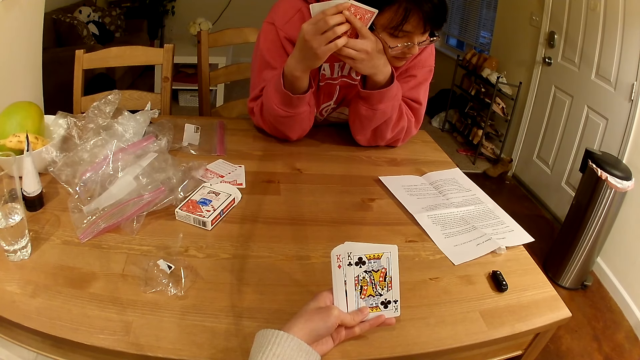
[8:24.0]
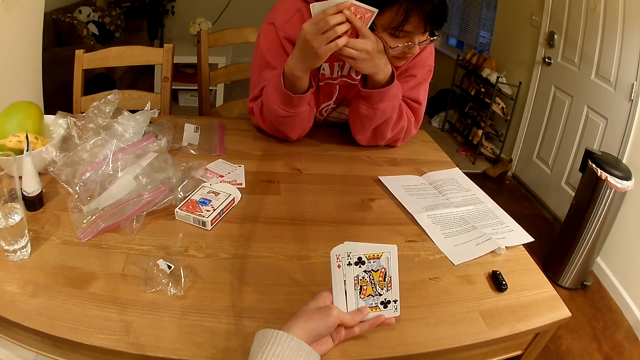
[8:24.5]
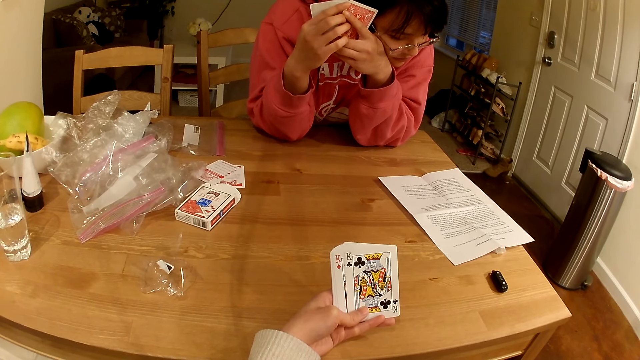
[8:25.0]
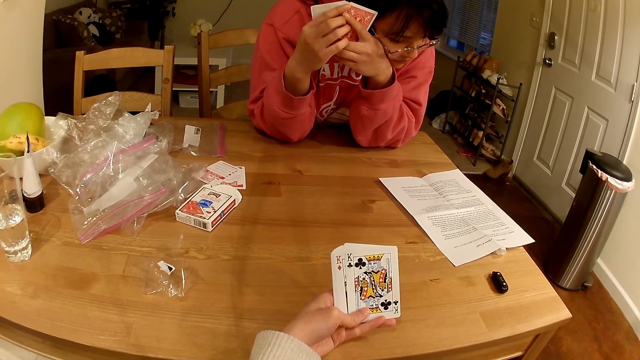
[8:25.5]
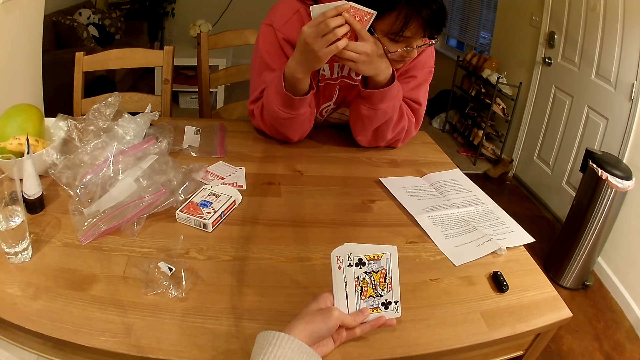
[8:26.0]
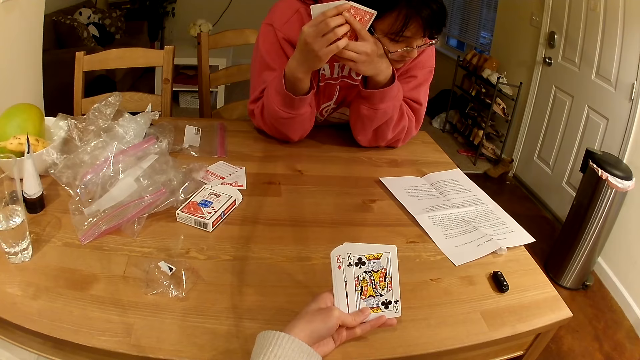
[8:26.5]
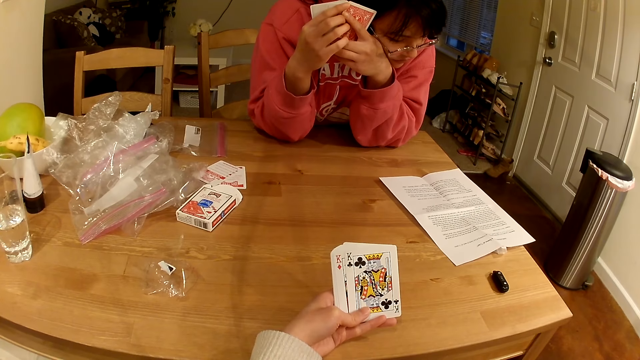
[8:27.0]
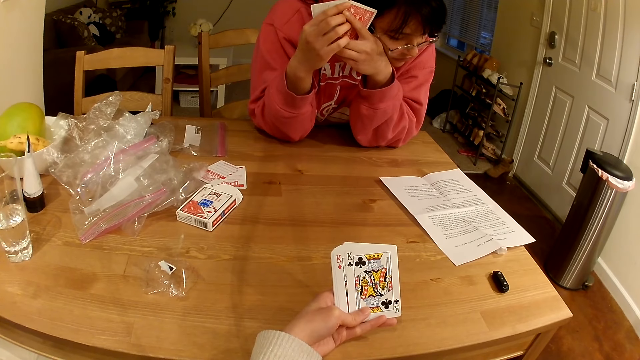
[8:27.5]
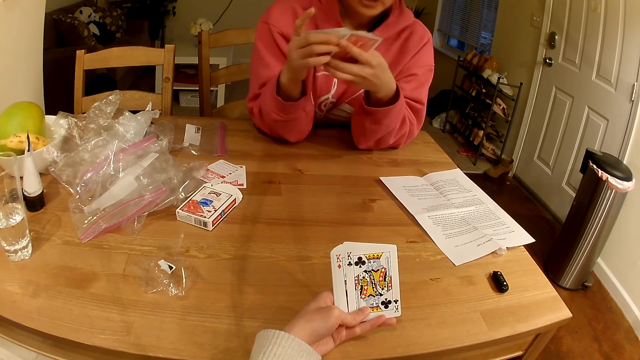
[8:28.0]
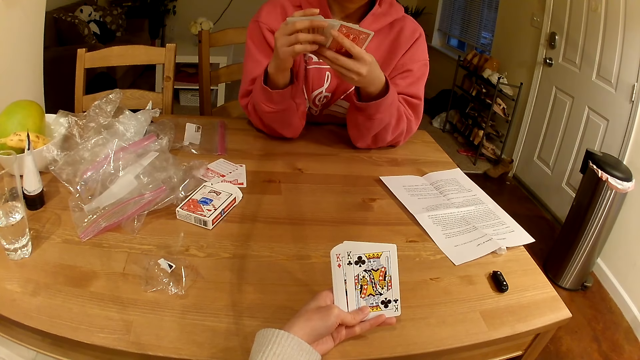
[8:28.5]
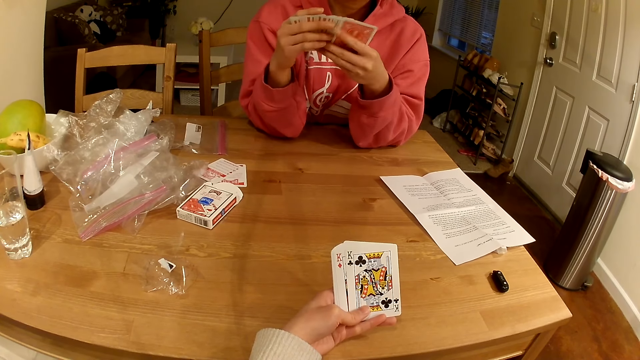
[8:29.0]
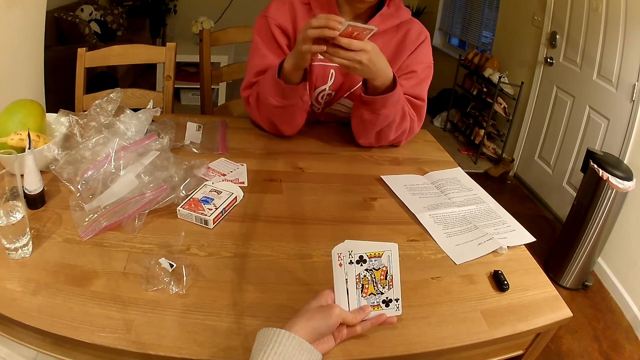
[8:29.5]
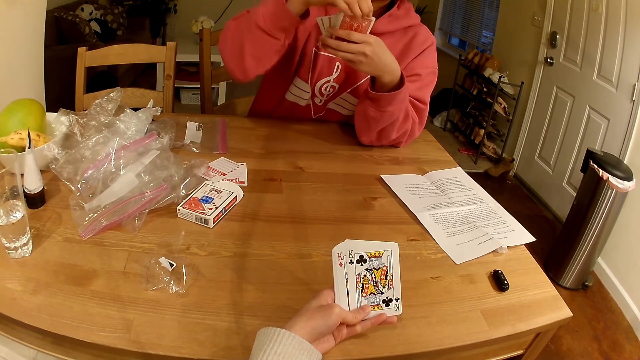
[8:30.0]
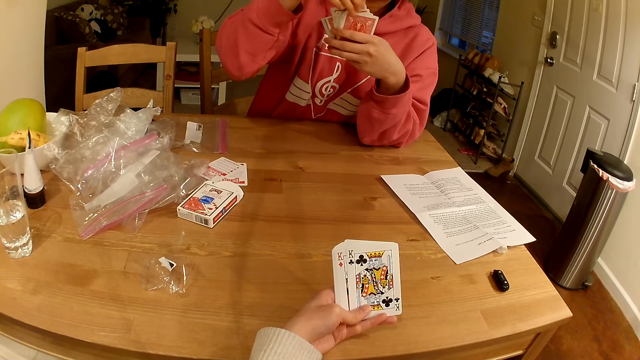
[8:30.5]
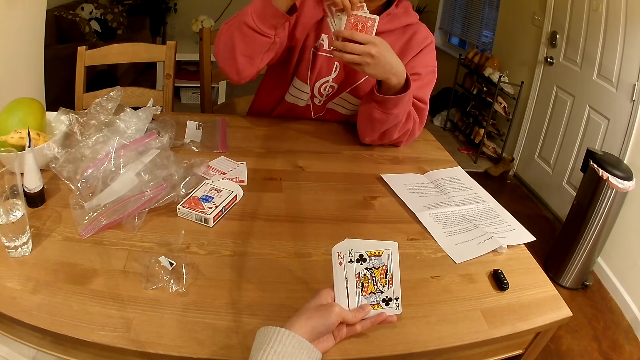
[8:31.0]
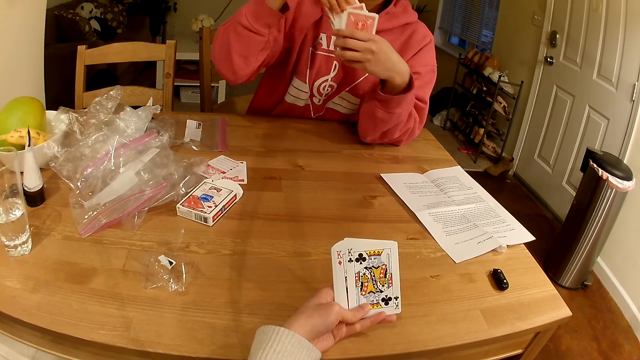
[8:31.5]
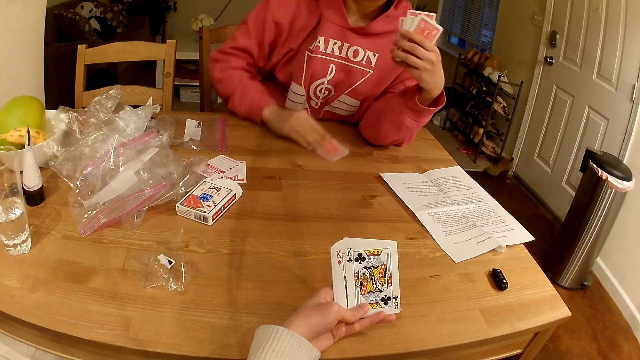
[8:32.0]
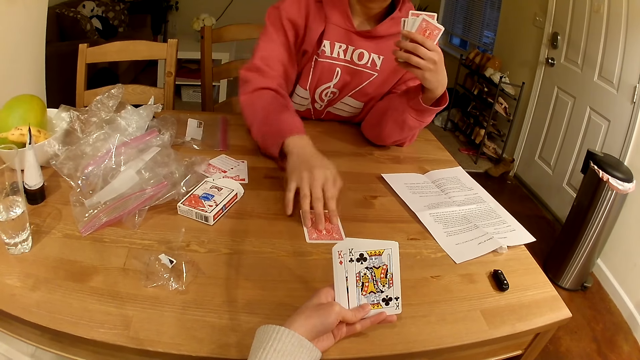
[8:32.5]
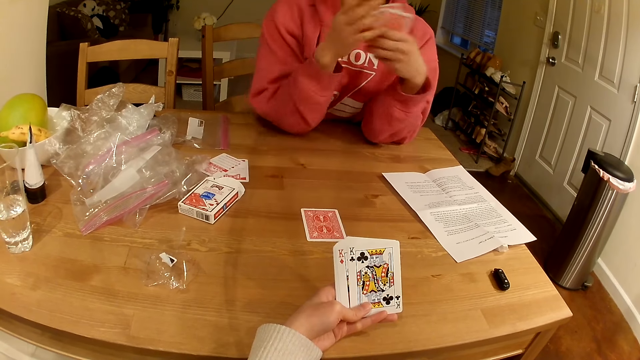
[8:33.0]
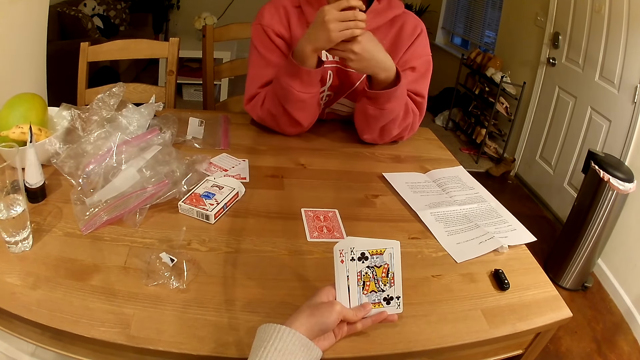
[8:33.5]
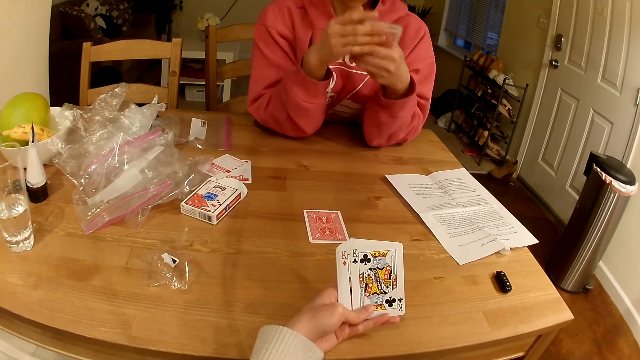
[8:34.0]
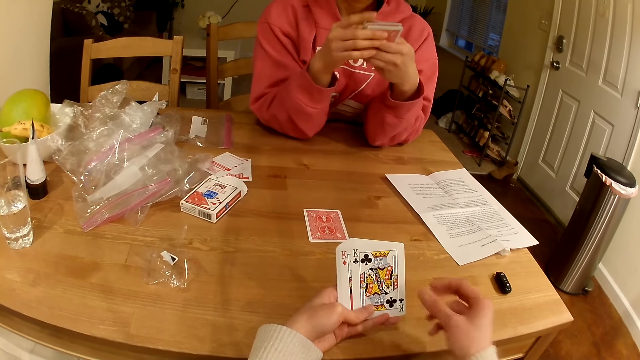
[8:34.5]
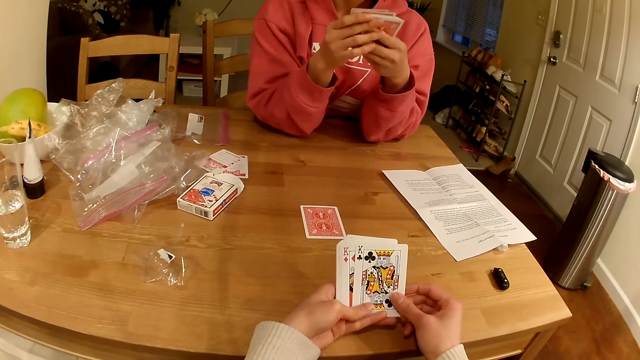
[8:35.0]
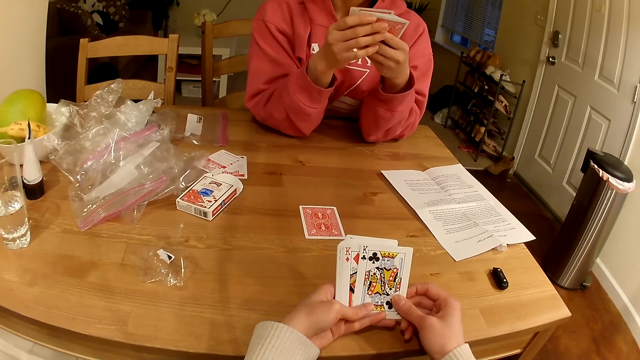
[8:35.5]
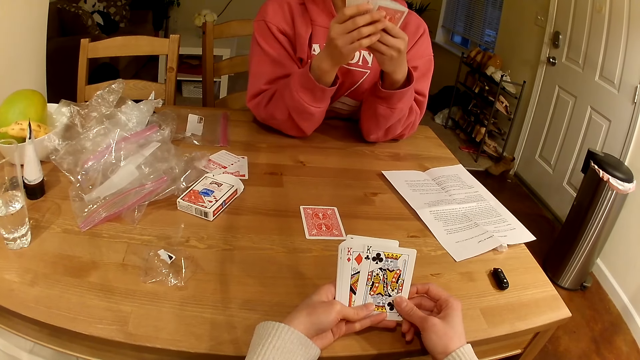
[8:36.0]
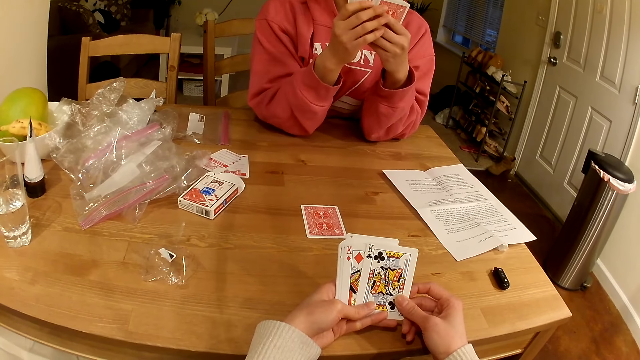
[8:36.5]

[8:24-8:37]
A woman reads a paper. The woman looks at the cards in the hands. The woman places a playing card on the table. The camera wearer holds playing cards with both hands.

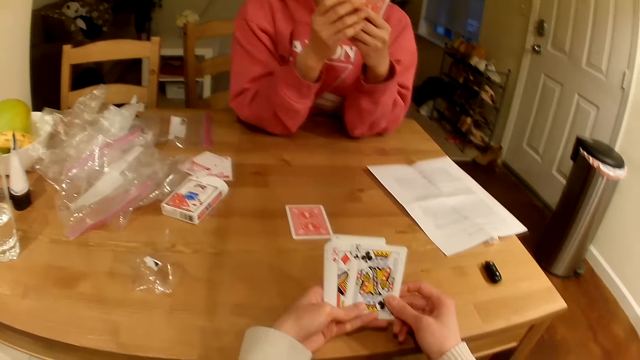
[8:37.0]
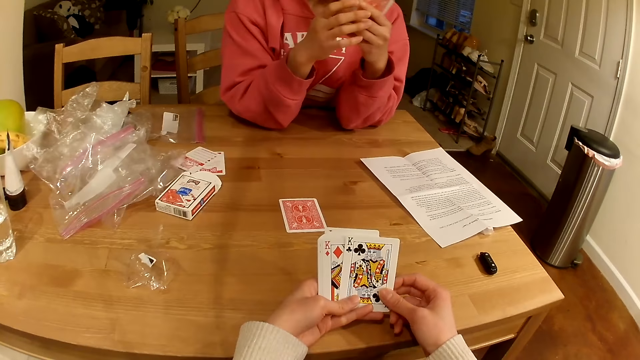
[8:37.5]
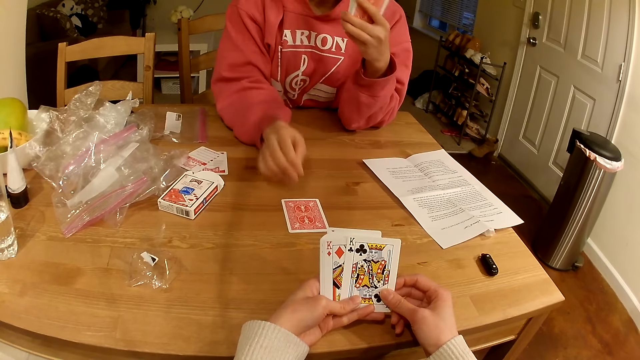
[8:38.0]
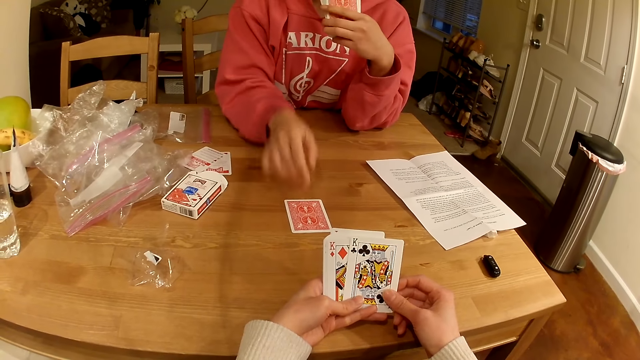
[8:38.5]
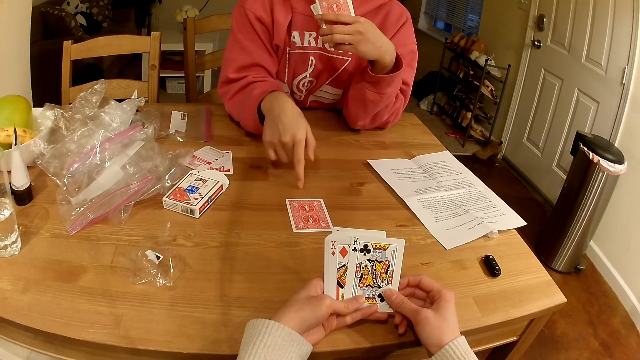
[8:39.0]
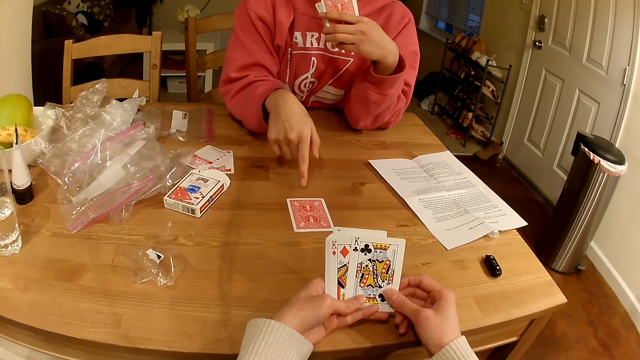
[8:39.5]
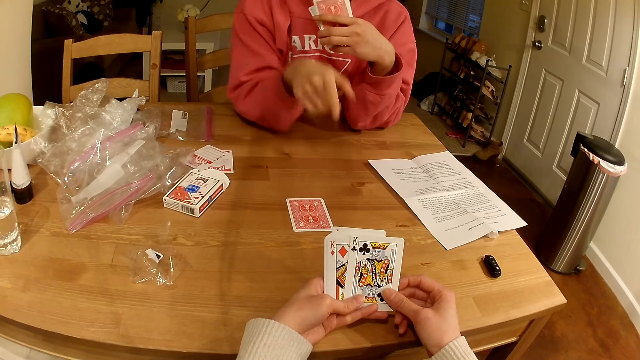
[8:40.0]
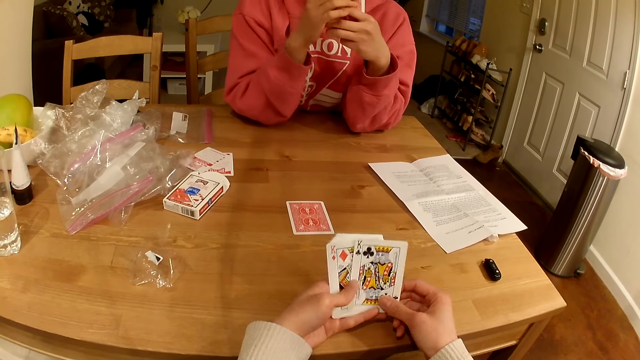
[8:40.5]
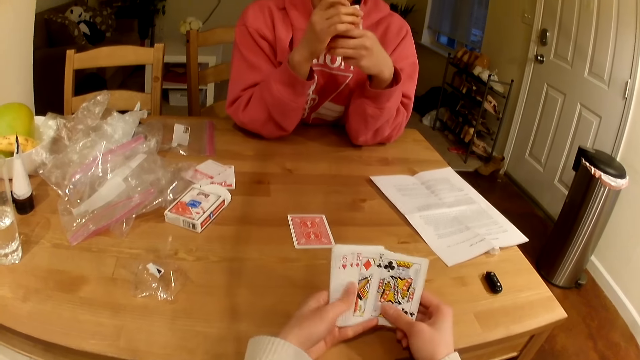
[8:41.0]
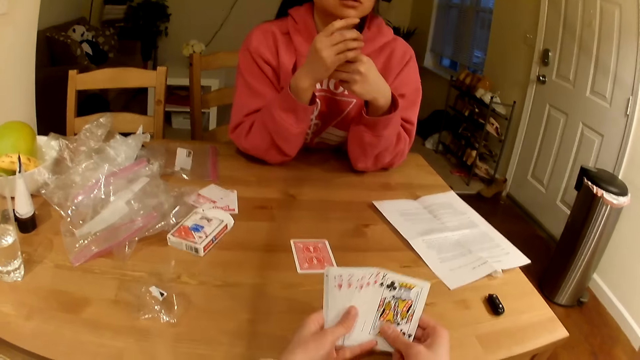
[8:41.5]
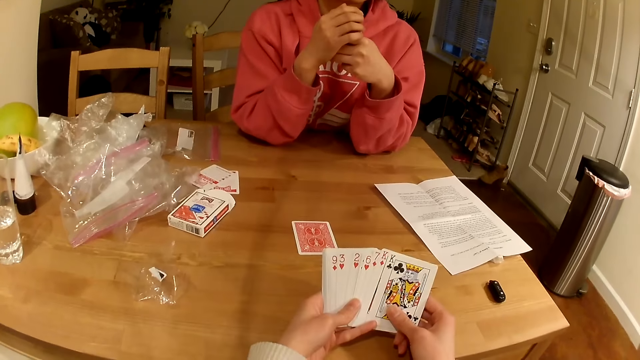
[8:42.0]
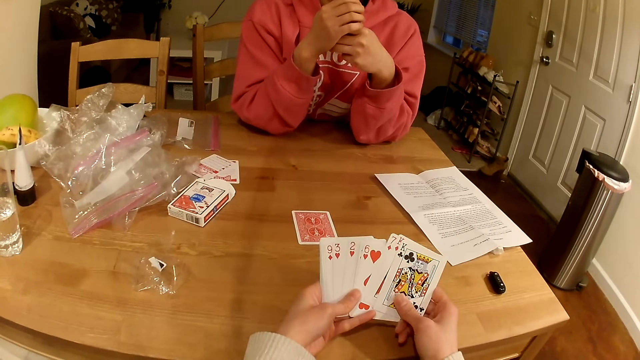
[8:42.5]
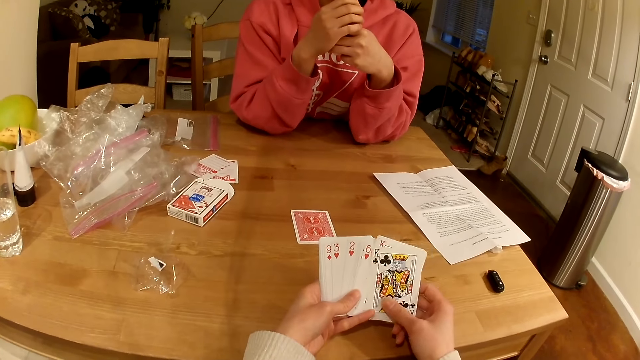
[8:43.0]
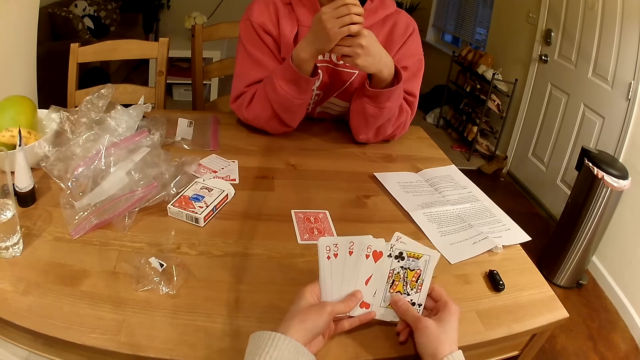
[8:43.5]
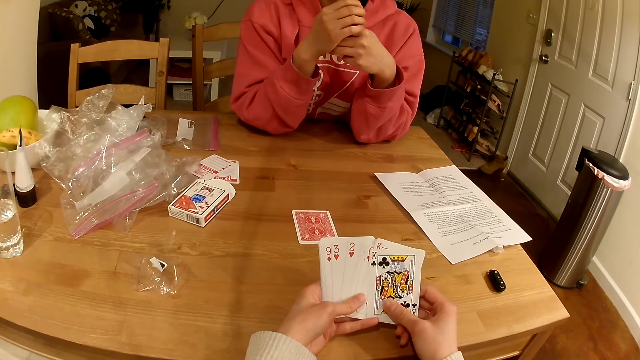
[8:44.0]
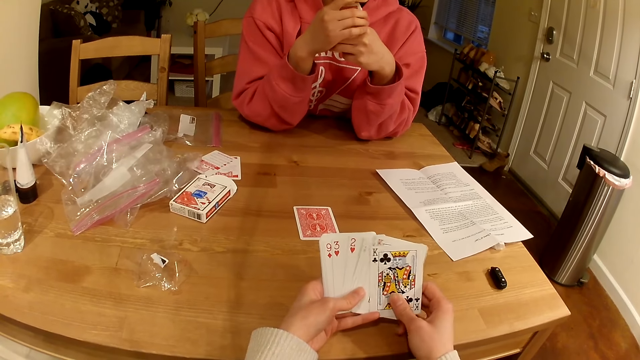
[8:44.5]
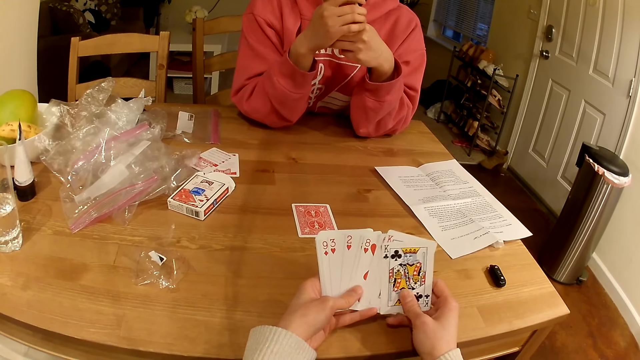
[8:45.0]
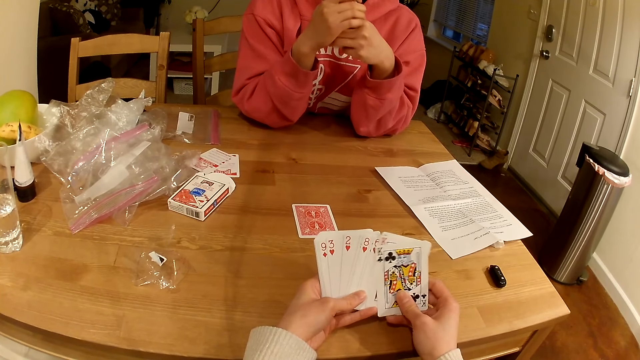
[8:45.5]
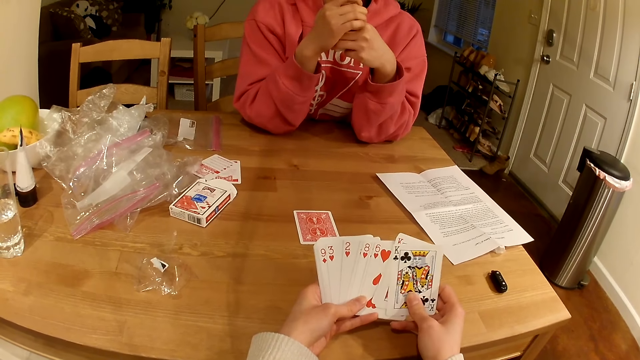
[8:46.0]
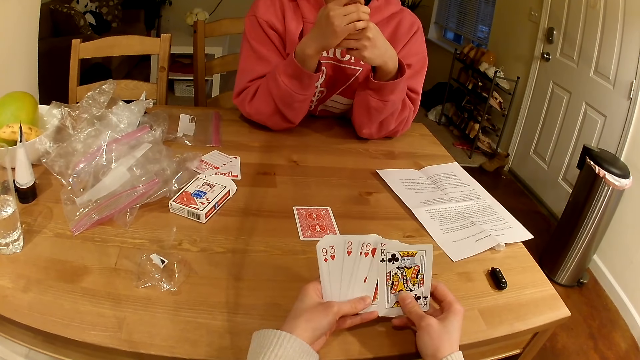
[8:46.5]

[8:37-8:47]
A woman gestures with her hand. The woman talks with the camera wearer. The camera wearer checks the playing cards in the hands.
